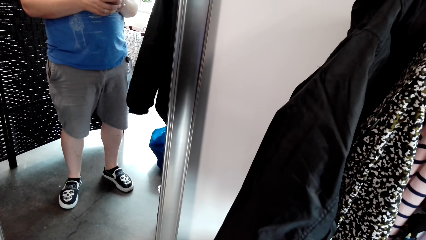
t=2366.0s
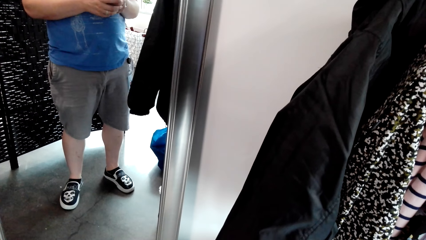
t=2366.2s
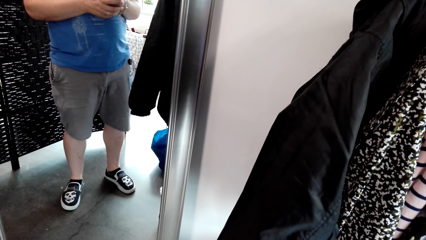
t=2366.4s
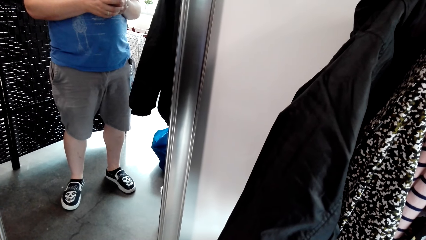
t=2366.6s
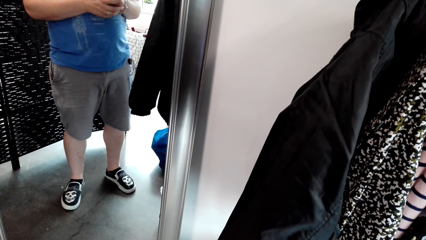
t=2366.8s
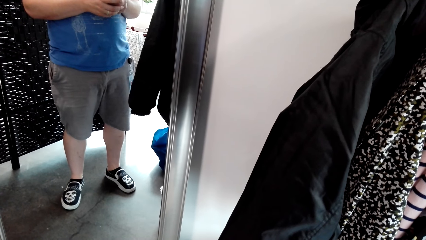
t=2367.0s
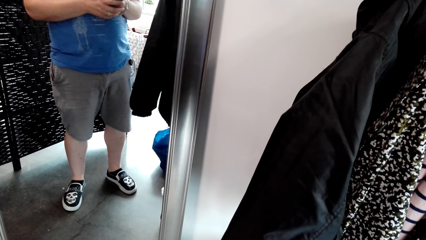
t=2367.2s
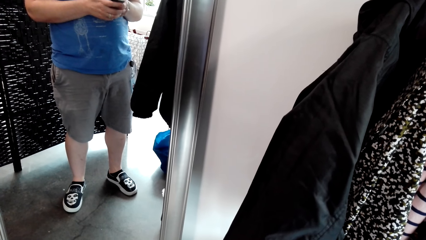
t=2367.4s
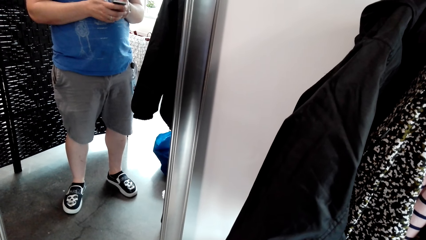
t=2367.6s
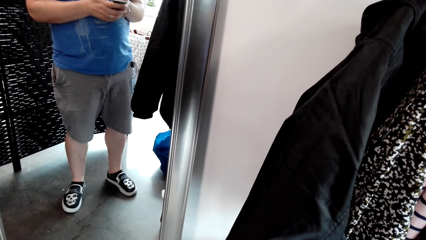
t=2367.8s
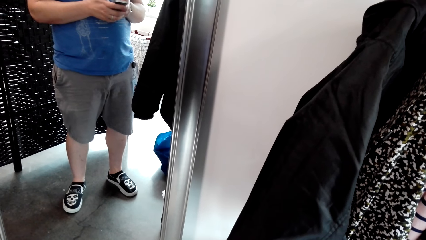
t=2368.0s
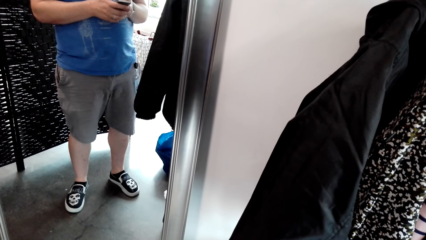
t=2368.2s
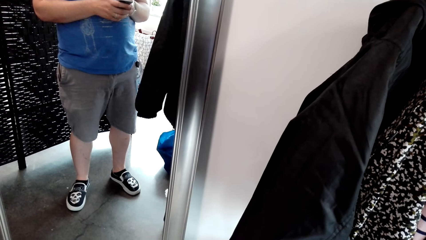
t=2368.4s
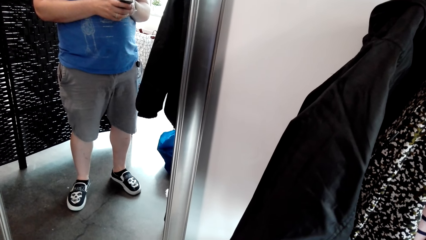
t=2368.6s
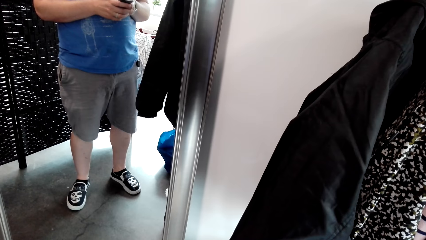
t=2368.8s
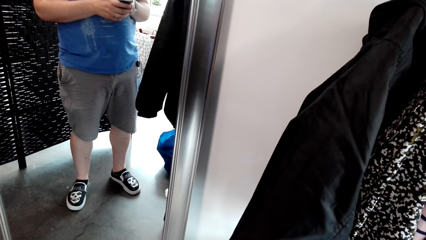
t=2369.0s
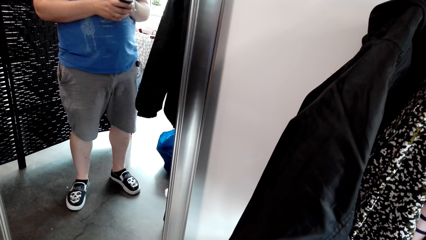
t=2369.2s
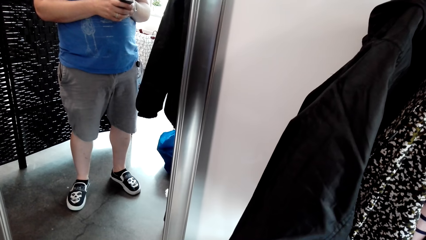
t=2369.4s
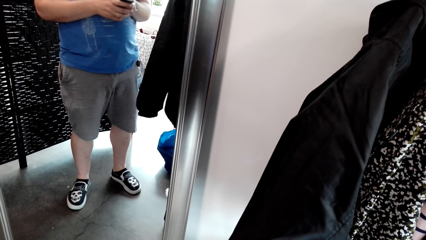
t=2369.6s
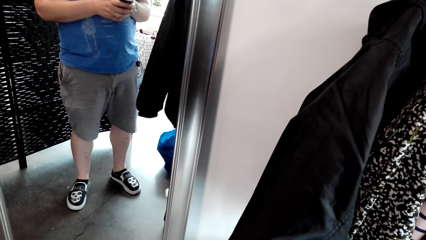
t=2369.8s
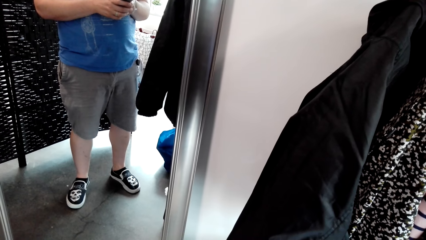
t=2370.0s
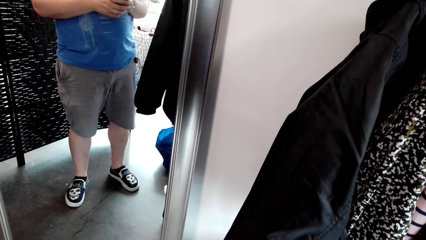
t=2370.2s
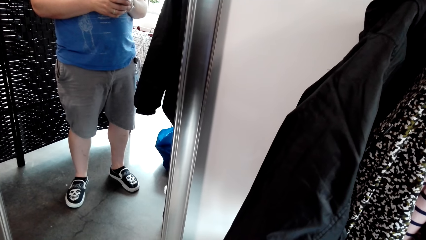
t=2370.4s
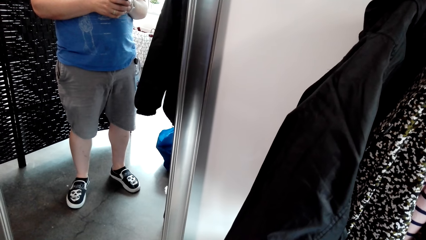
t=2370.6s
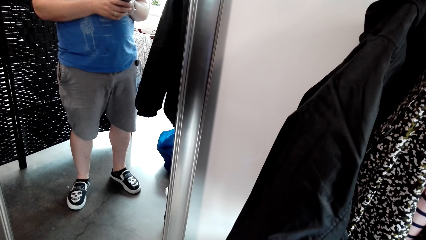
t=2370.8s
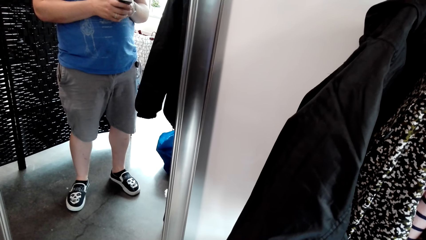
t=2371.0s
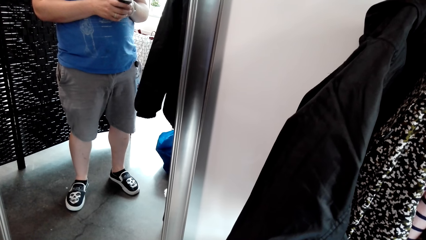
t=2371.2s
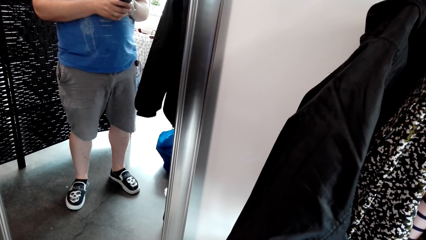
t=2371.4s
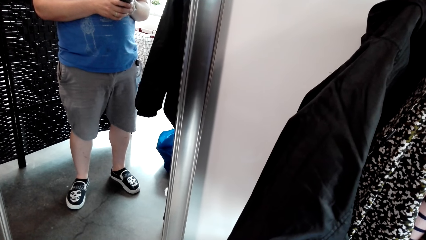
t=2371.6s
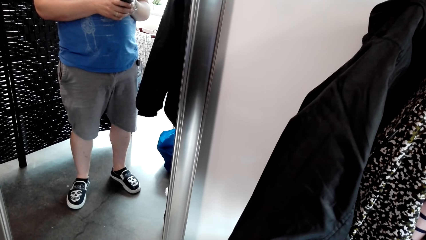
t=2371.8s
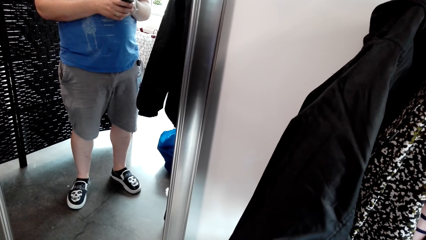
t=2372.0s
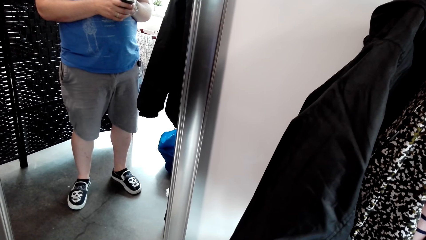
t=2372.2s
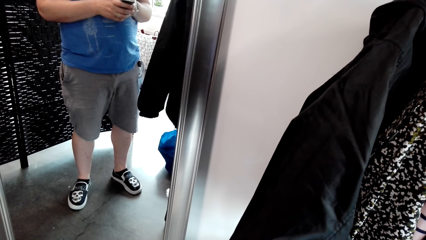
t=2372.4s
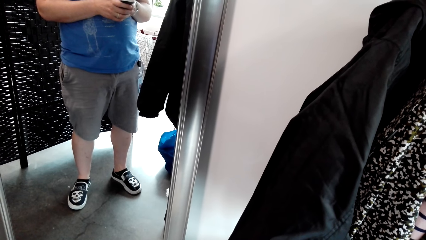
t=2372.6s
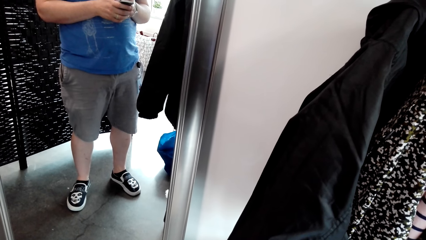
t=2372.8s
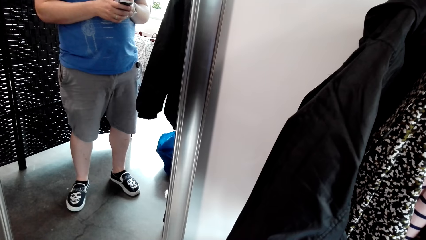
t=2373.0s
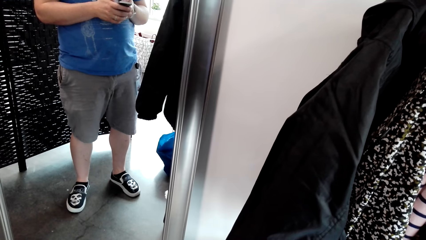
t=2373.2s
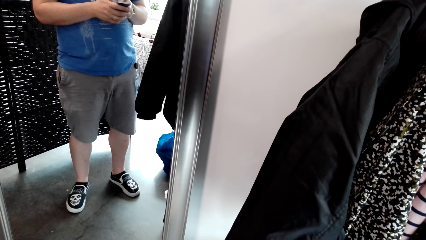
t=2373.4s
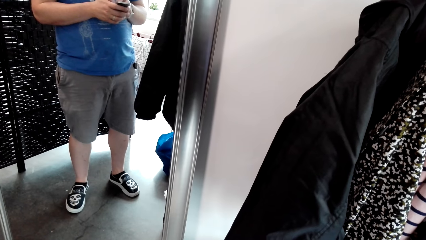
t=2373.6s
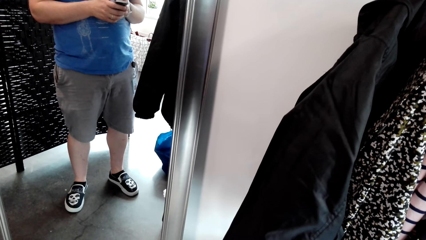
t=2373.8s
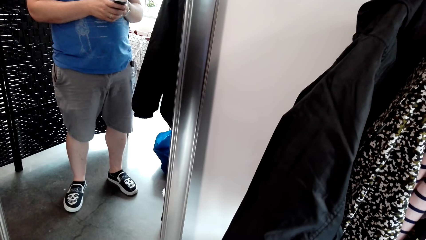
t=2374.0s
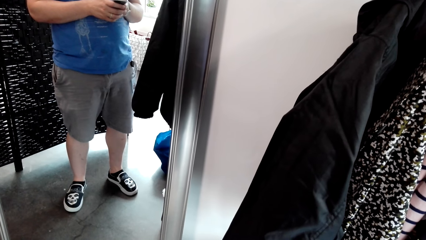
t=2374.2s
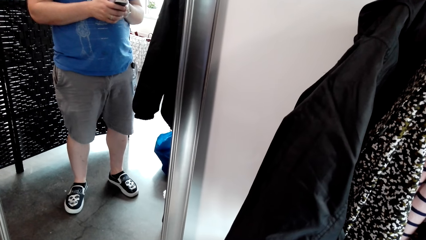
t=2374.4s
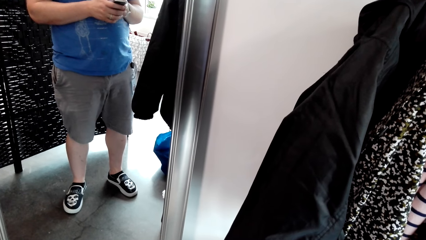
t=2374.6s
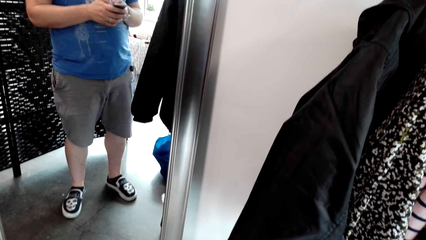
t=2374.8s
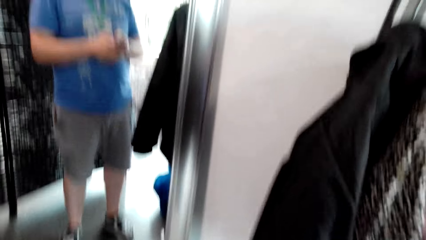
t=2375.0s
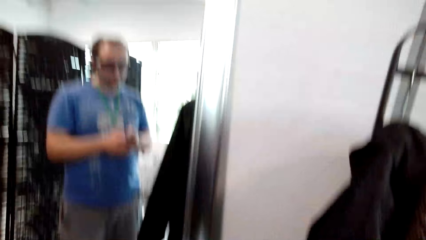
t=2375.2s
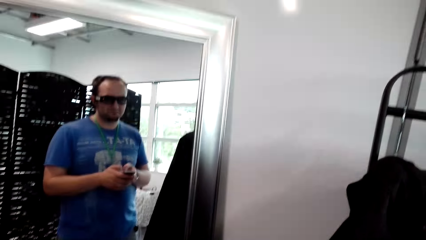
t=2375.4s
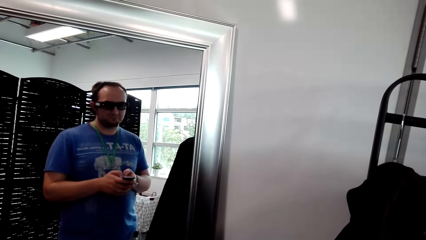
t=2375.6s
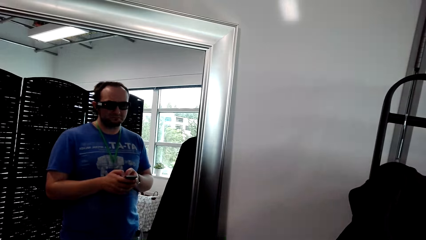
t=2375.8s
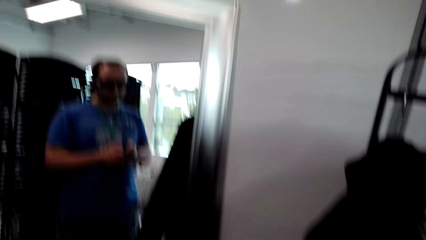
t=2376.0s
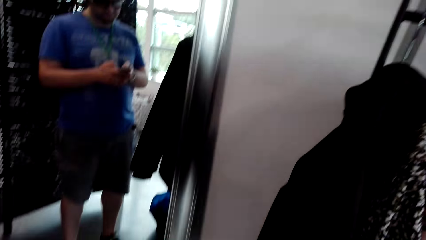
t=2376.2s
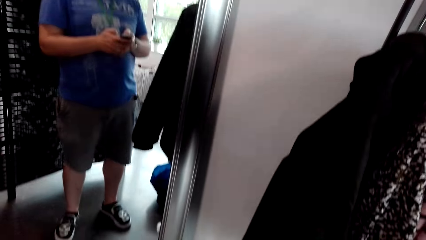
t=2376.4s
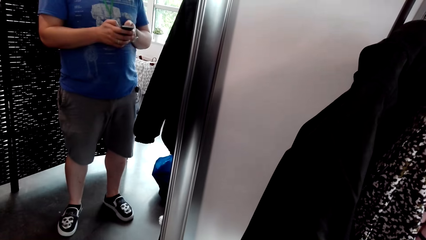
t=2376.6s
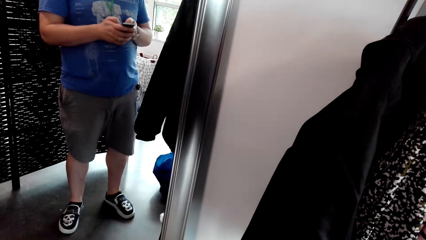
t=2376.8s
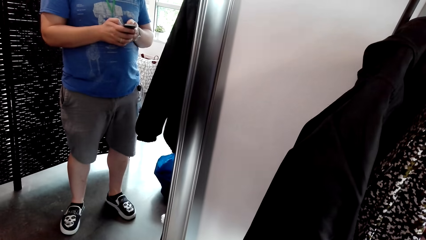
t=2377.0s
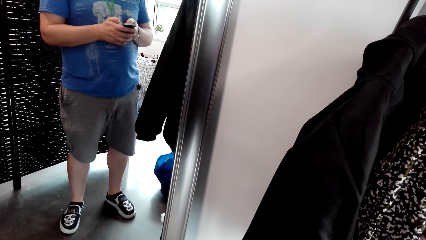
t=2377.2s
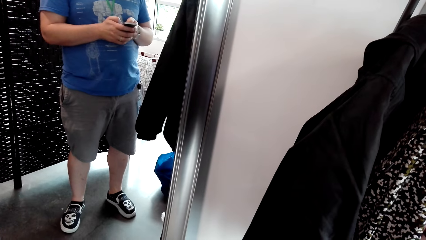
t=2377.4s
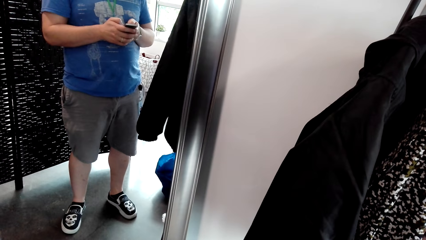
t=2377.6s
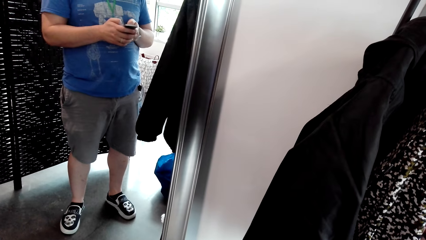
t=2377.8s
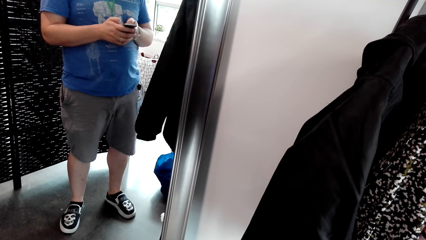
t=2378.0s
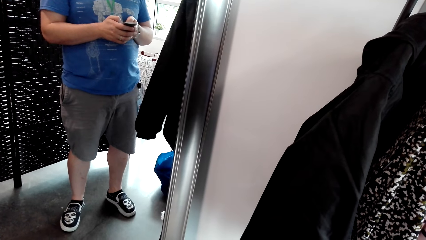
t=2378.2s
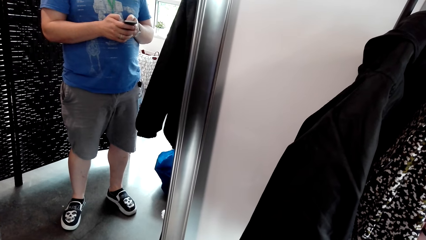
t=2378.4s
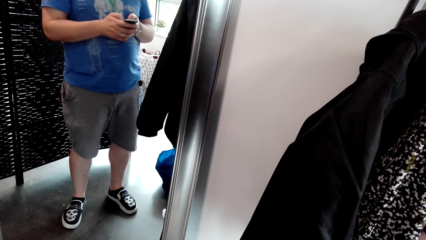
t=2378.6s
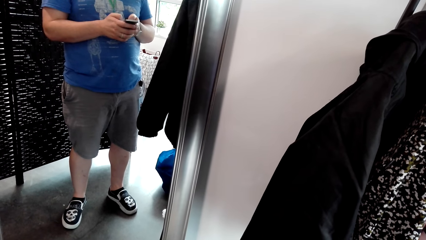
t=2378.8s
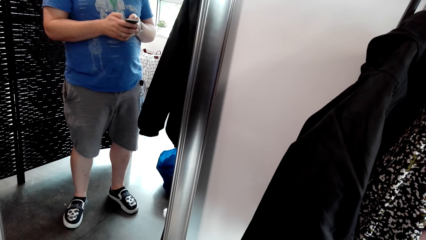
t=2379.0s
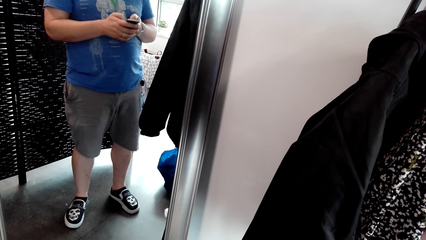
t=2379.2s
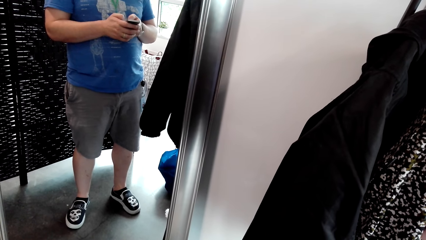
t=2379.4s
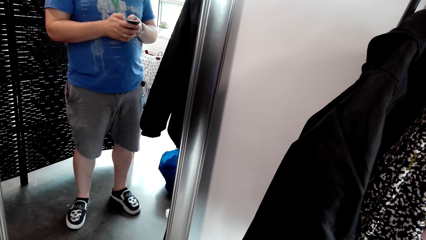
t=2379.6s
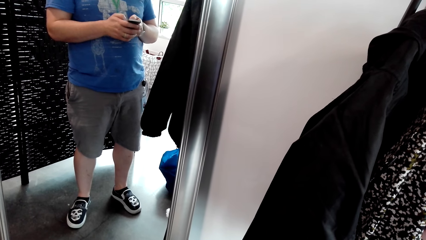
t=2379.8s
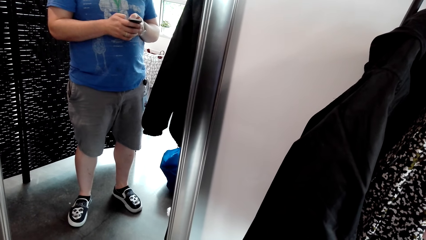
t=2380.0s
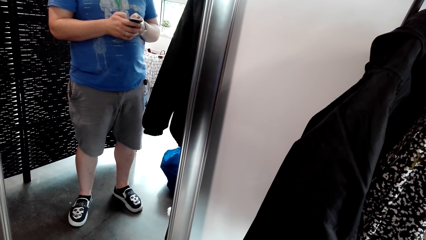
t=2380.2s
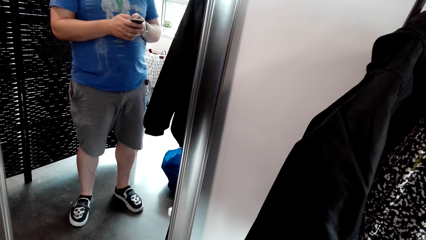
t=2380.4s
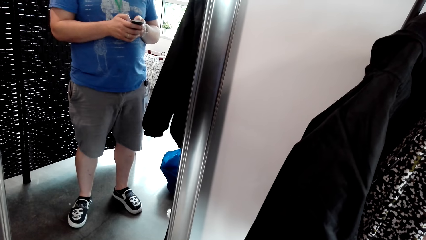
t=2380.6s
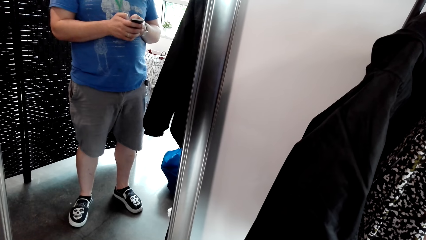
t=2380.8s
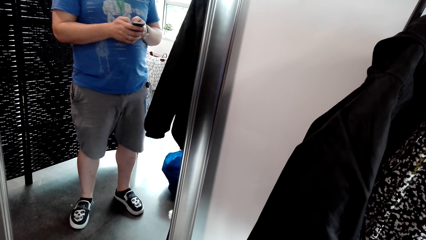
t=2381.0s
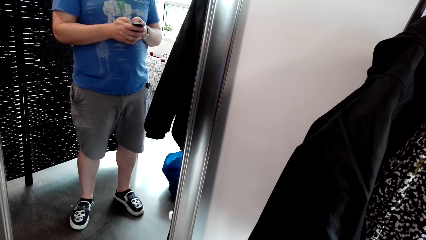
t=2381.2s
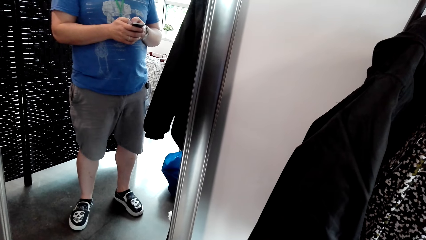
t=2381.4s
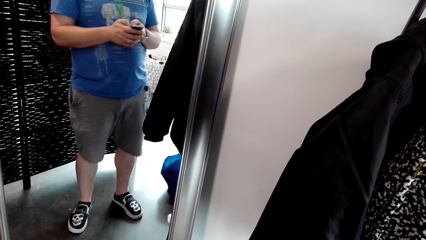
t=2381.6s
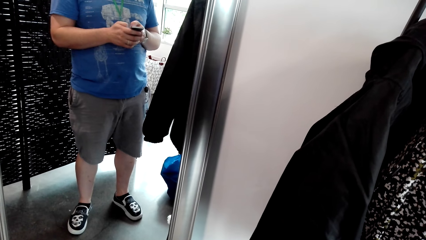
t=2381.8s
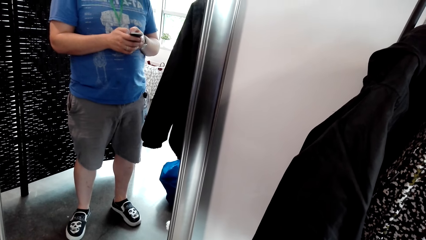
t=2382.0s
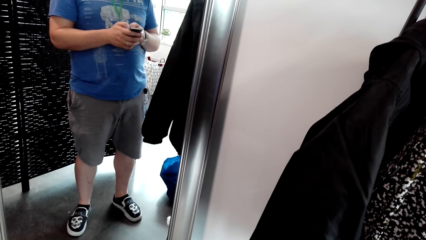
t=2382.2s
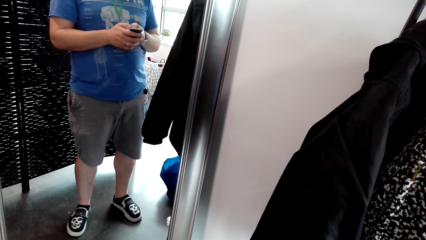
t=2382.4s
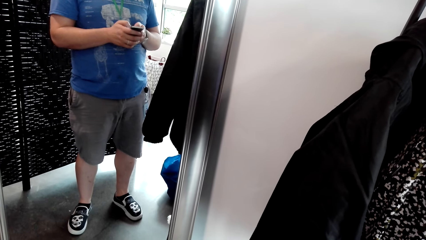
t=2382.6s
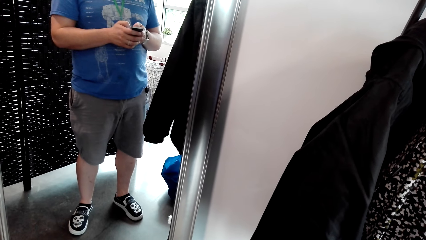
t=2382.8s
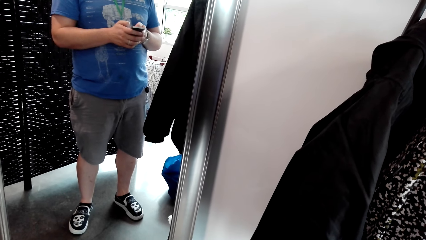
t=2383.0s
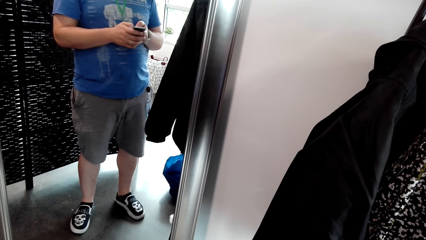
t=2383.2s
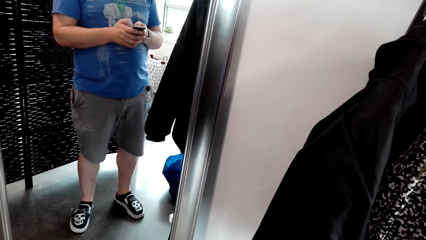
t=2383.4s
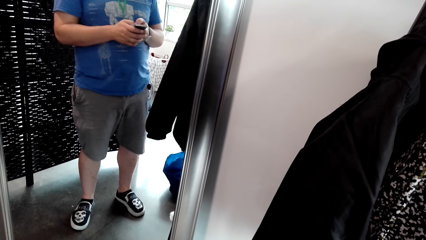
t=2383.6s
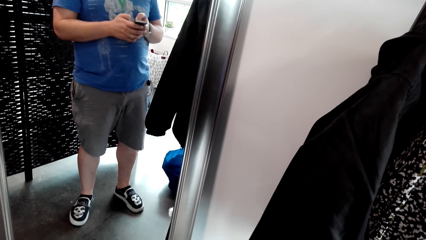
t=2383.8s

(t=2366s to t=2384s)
The camera wearer looks at the mirror.
